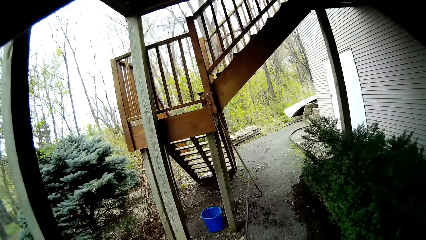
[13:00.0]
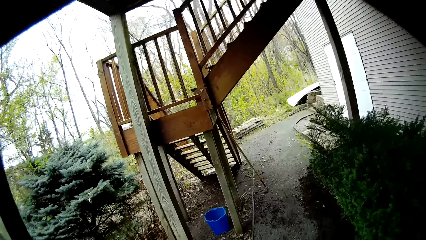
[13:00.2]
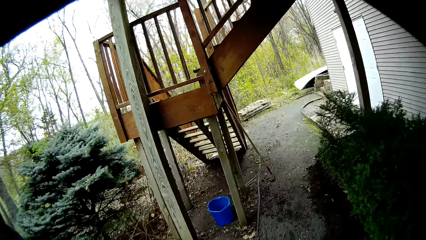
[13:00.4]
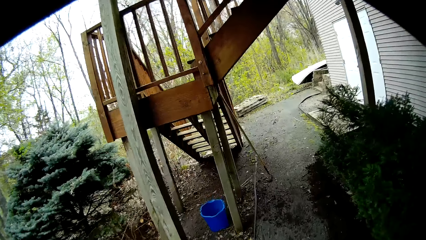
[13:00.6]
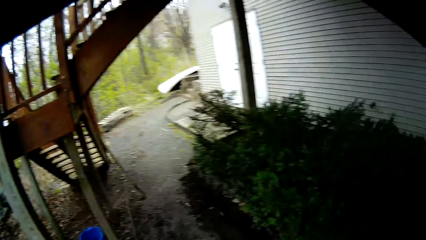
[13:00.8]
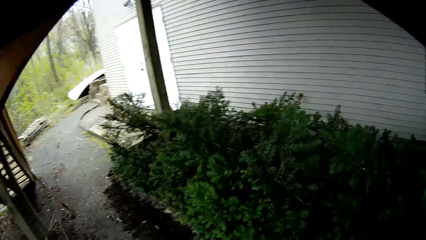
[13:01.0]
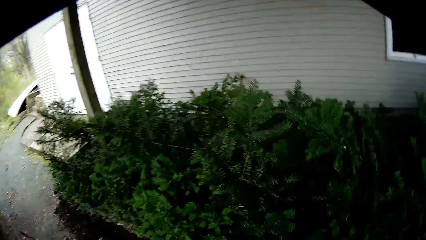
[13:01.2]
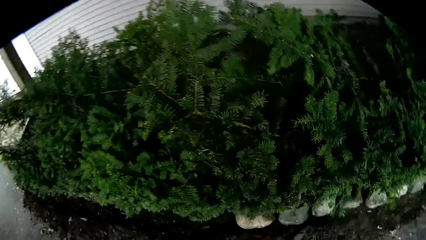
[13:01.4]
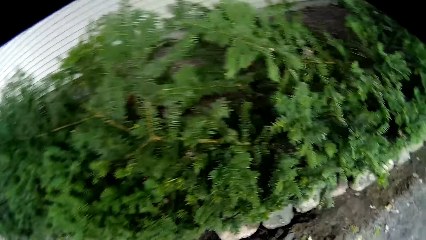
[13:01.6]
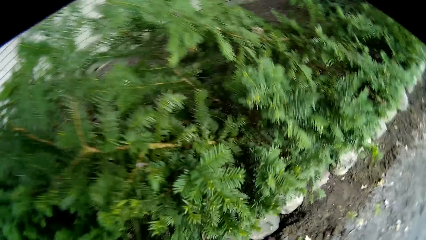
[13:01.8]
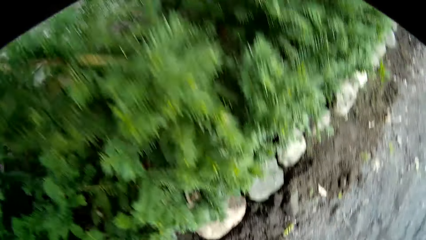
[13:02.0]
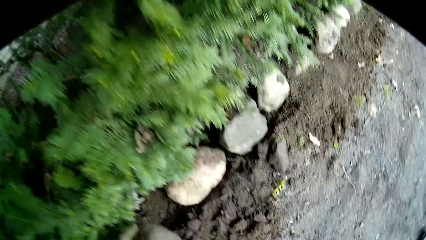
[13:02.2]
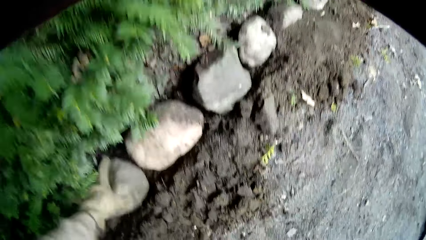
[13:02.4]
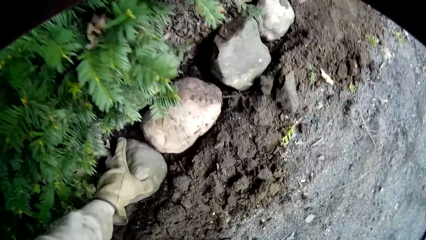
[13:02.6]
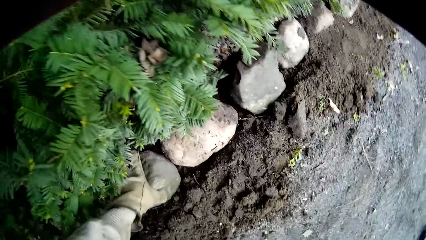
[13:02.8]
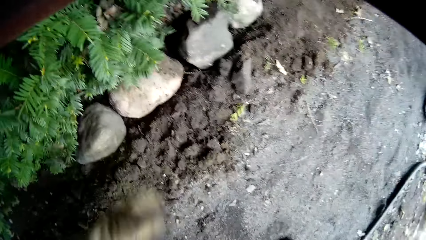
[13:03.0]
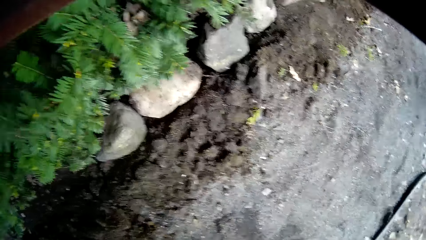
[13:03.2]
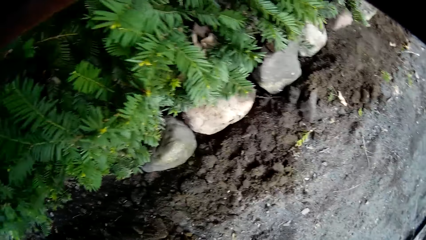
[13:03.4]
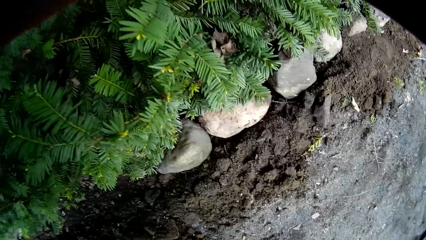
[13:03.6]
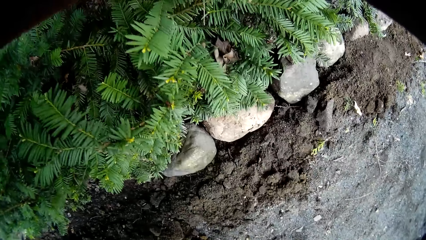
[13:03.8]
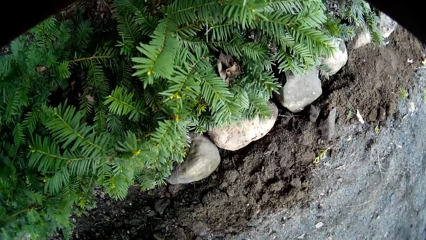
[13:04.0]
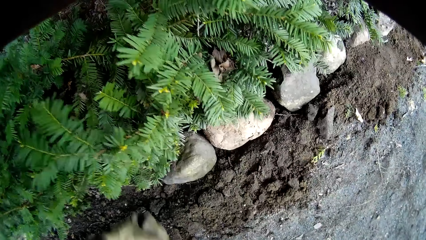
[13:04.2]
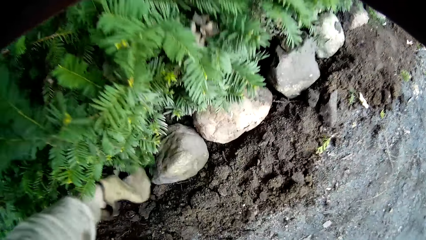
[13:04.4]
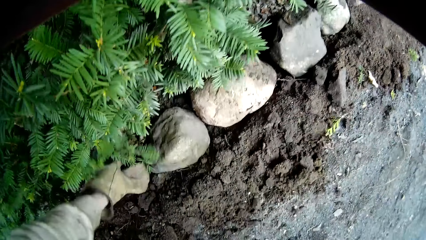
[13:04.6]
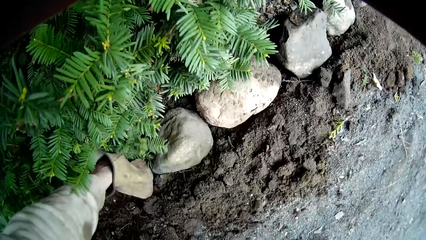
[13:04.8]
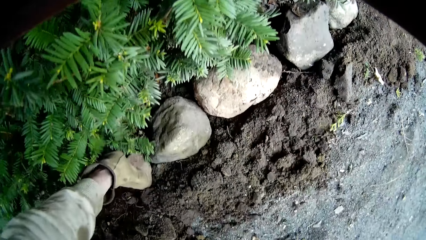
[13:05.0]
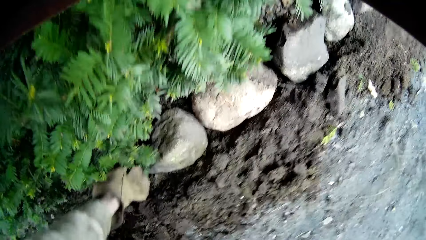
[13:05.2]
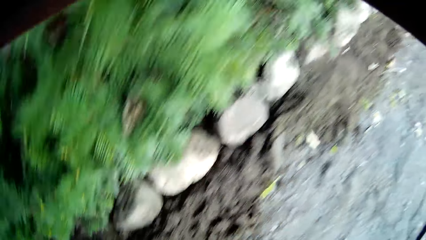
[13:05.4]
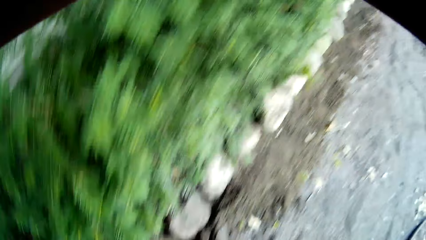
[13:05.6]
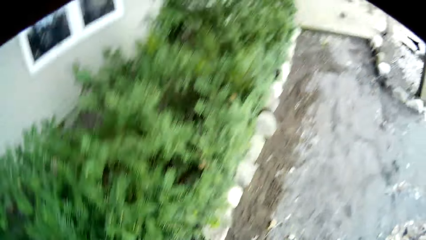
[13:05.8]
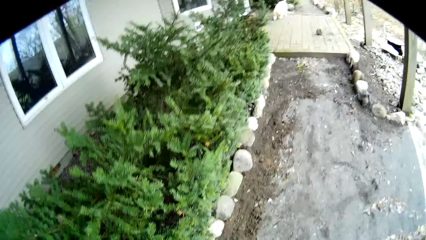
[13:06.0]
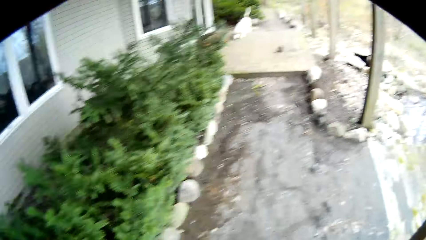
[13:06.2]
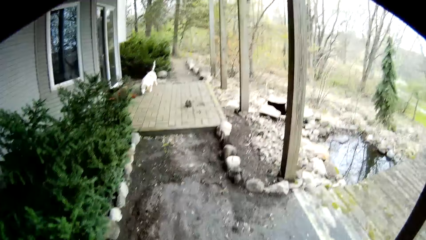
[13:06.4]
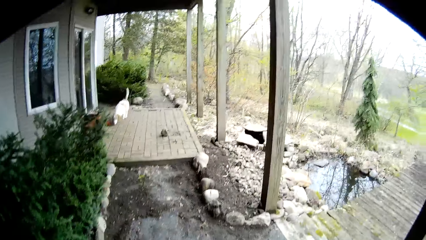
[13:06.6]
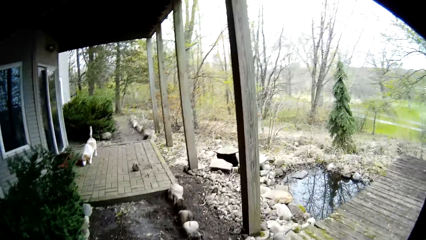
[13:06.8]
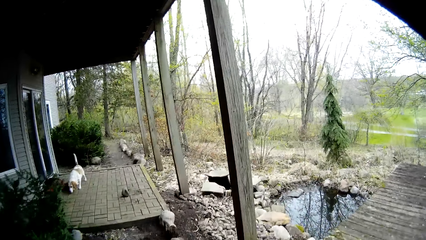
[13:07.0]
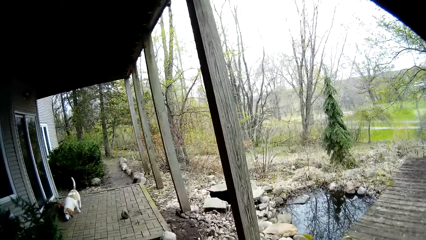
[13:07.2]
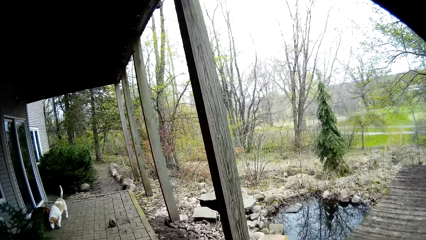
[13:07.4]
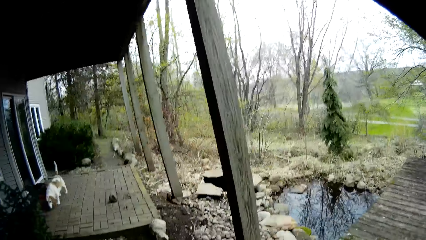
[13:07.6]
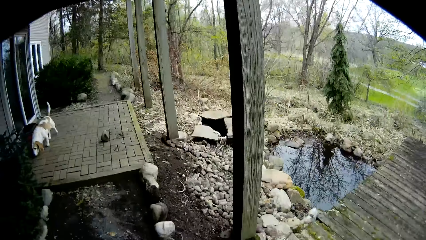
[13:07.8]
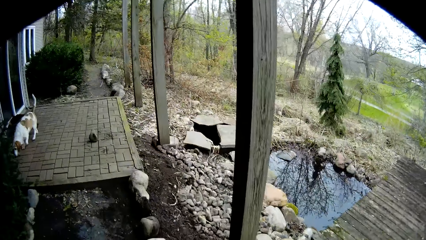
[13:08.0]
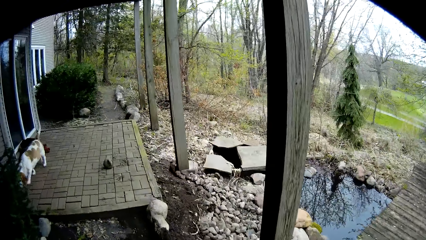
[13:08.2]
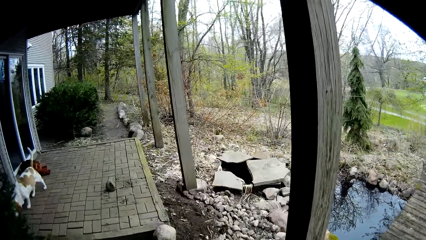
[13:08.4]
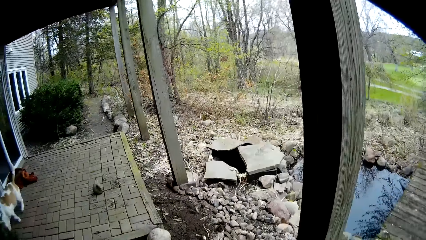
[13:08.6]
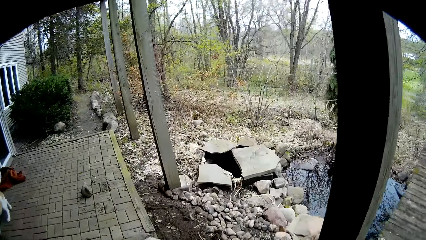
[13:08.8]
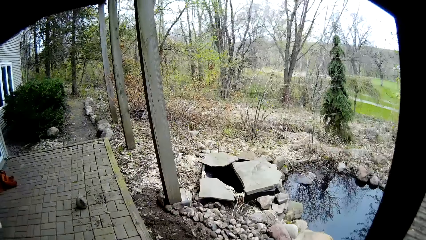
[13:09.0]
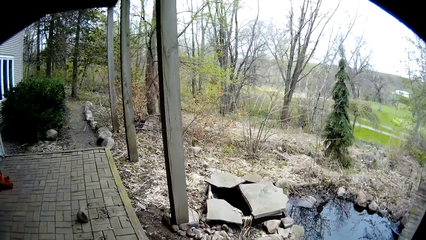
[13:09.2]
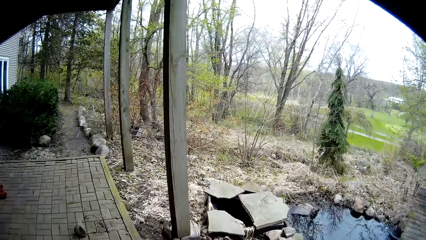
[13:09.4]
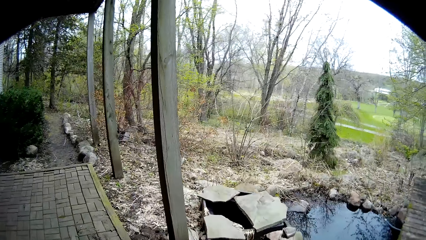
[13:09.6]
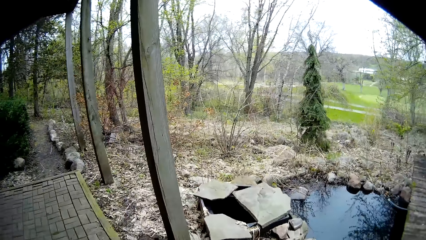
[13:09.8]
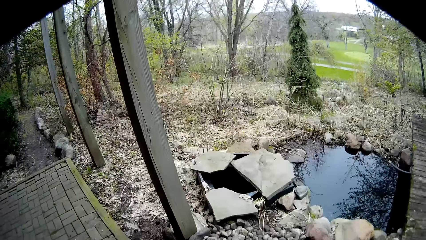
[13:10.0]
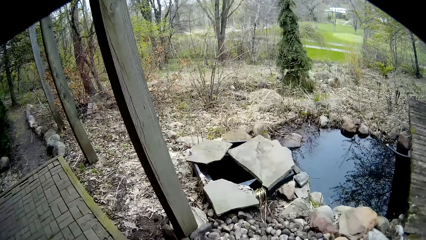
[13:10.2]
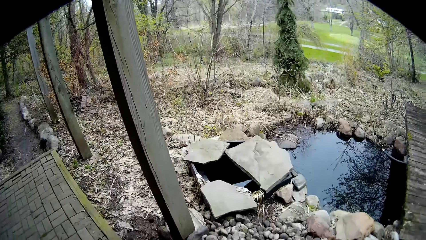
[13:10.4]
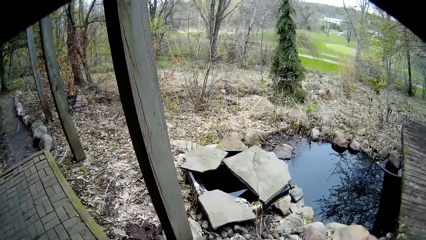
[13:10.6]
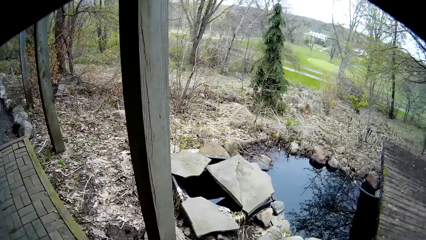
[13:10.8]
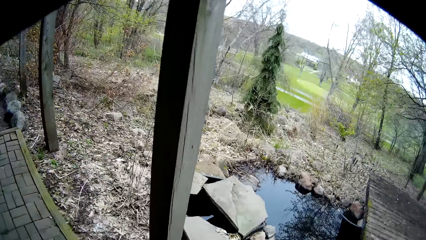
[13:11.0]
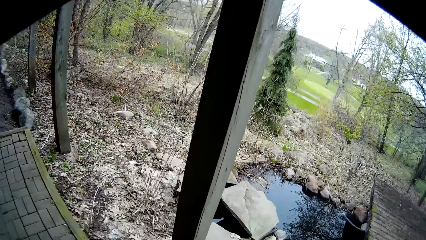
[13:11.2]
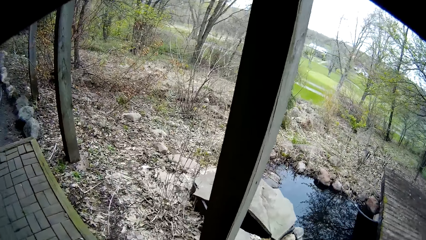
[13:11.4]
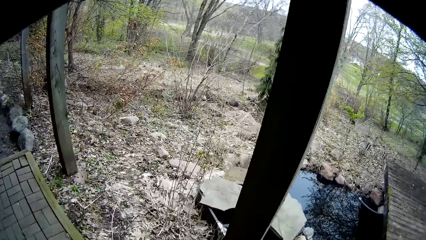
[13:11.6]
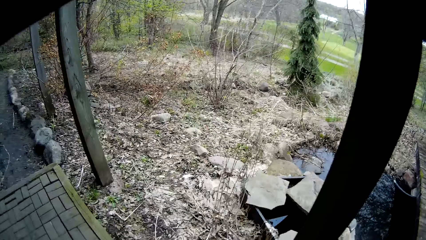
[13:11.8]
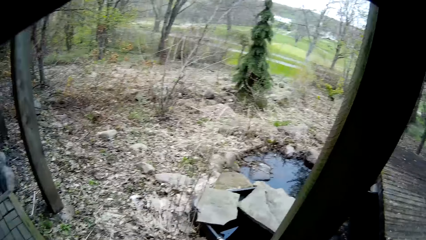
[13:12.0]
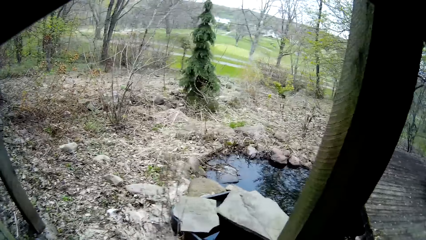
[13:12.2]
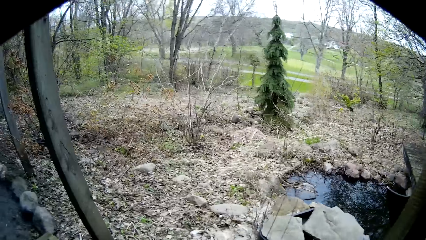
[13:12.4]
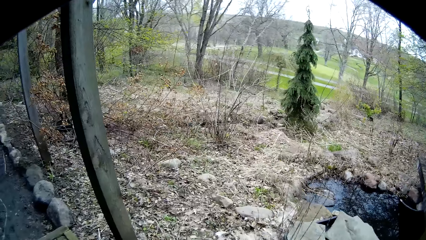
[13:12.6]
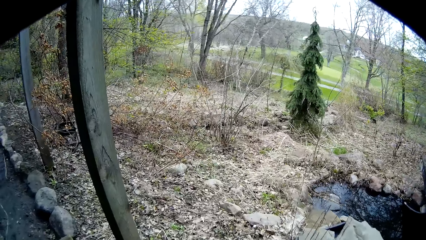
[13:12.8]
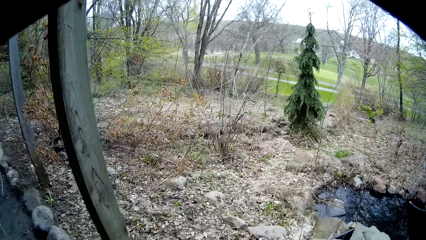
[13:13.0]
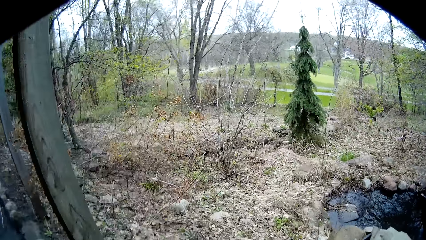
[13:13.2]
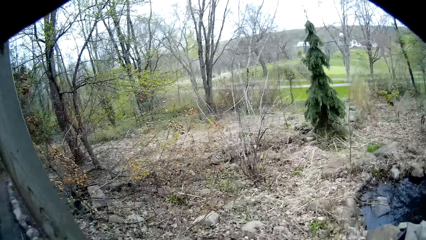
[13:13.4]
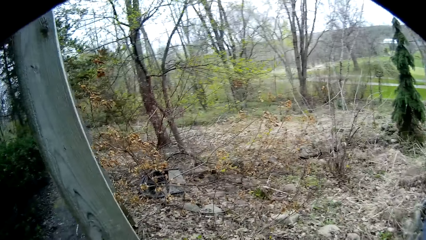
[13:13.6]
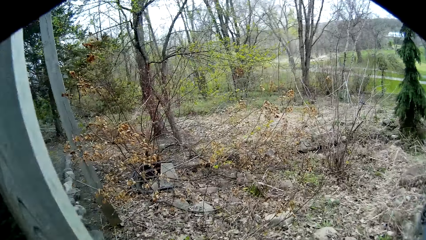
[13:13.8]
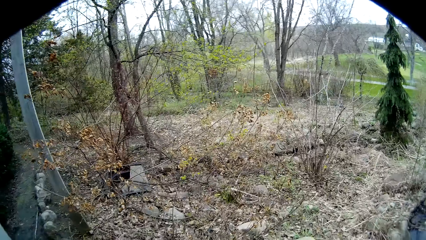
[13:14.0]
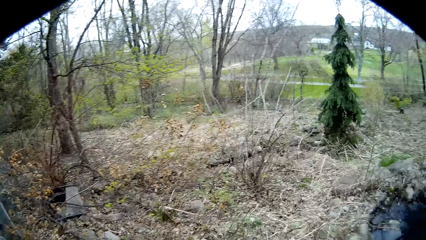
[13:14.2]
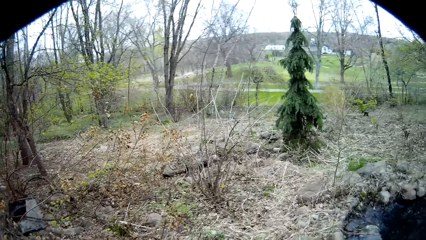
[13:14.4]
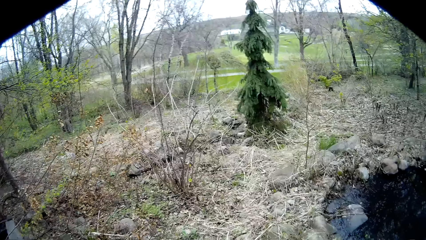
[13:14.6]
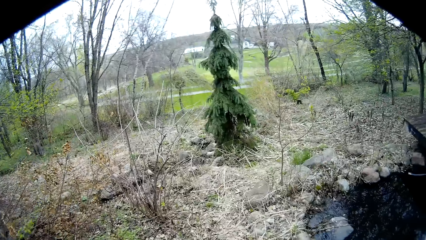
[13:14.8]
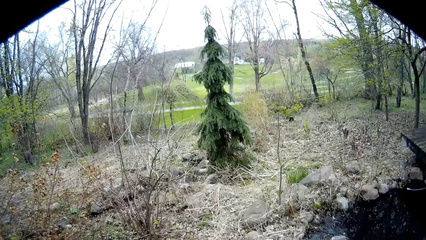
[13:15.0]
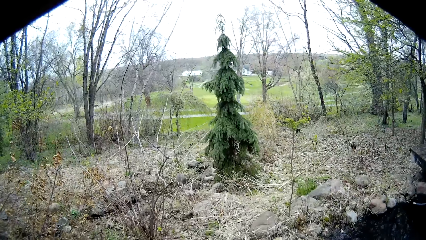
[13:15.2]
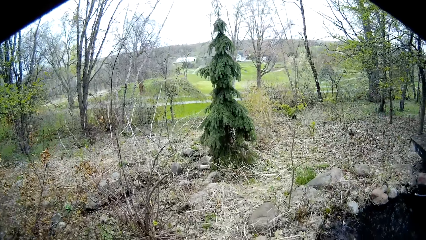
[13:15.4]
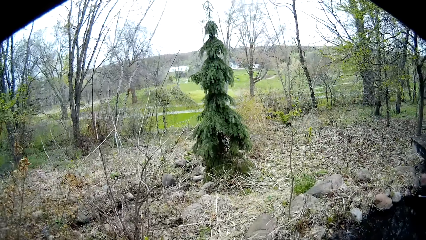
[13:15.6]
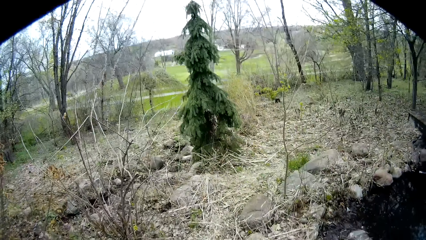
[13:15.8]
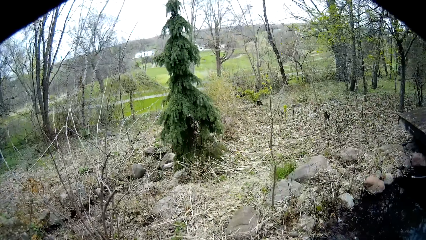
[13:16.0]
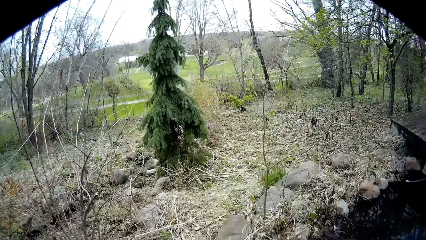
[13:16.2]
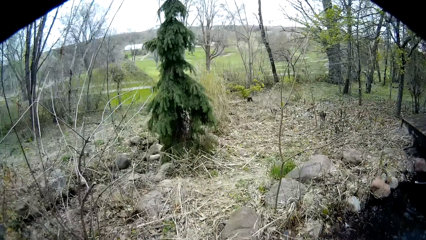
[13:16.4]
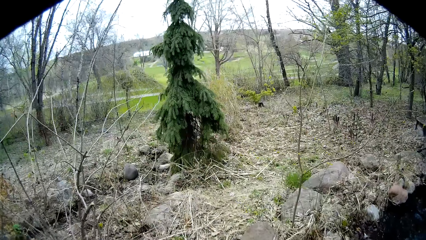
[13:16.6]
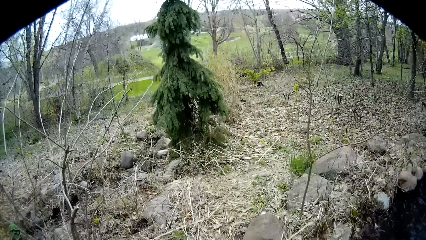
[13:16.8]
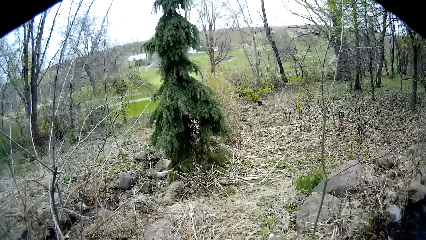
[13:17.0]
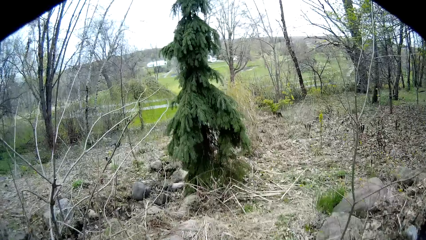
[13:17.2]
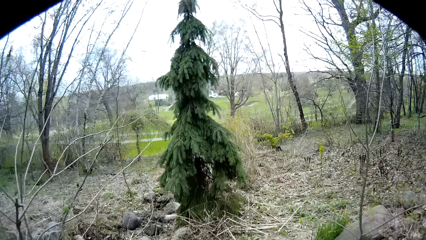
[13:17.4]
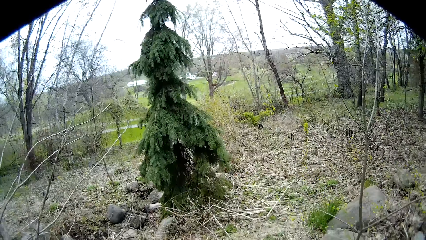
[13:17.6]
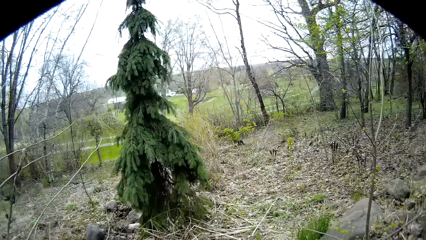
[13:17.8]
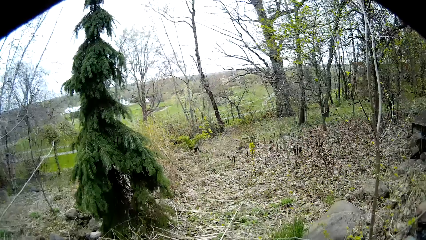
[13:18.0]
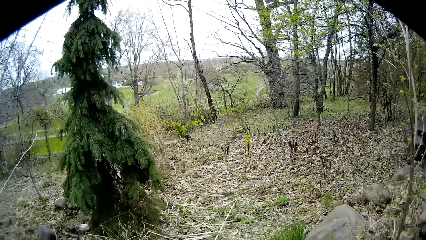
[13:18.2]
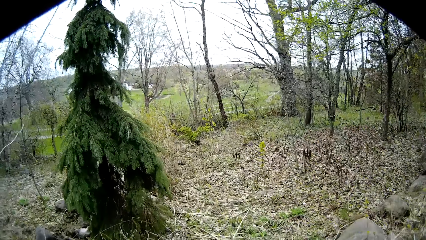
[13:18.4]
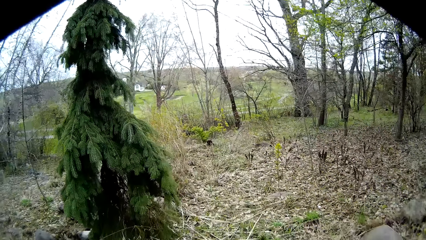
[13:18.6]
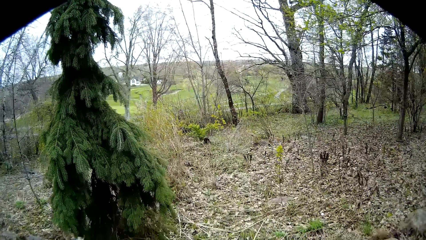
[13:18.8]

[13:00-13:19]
The camera wearer puts the stone on the ground next to the flower with his left hand. He puts the stone on the ground with his left hand again. He walks to the field. He walks towards the bushes.
